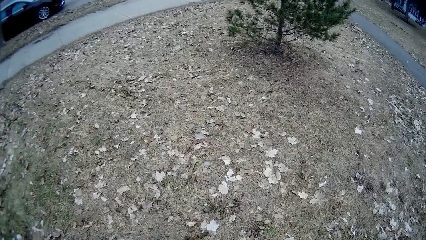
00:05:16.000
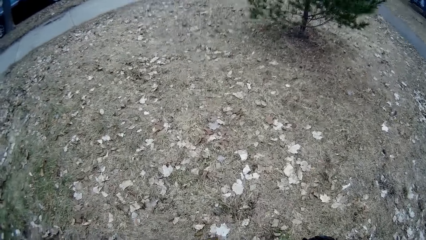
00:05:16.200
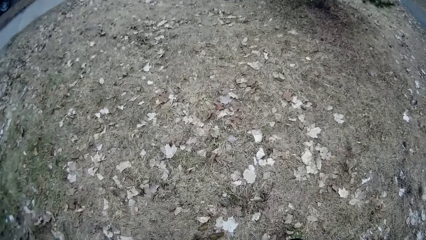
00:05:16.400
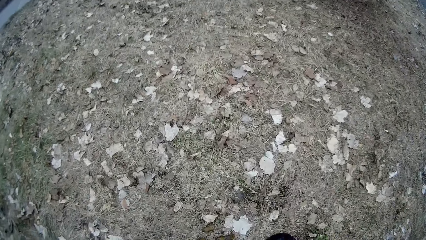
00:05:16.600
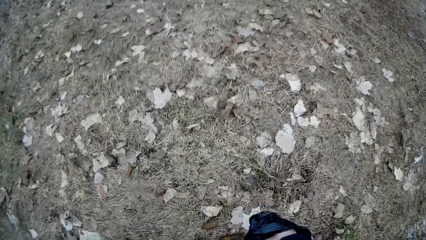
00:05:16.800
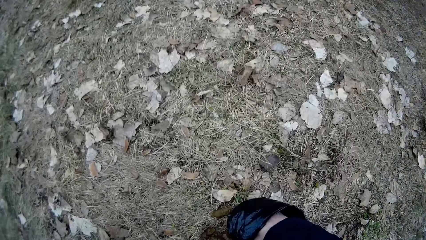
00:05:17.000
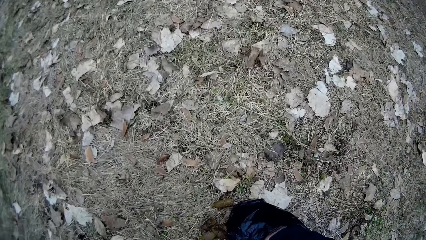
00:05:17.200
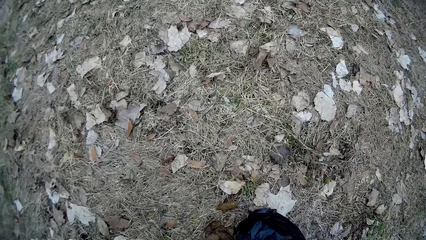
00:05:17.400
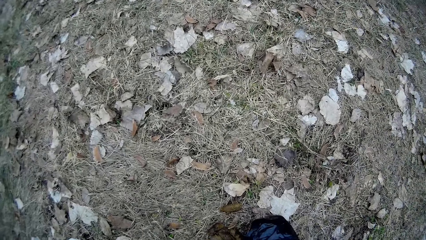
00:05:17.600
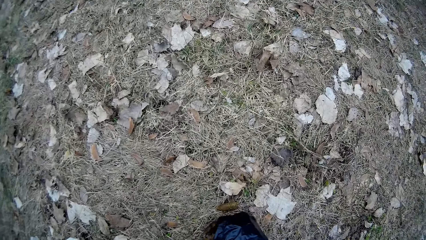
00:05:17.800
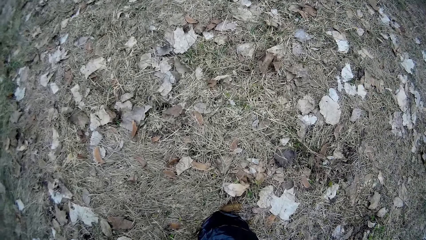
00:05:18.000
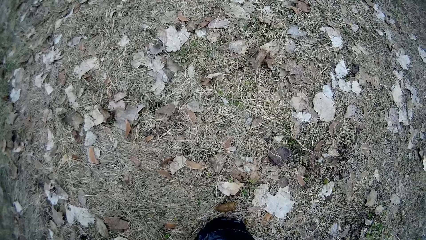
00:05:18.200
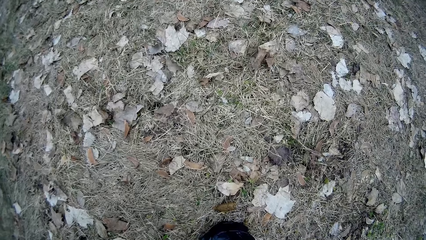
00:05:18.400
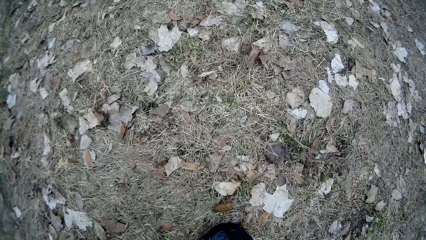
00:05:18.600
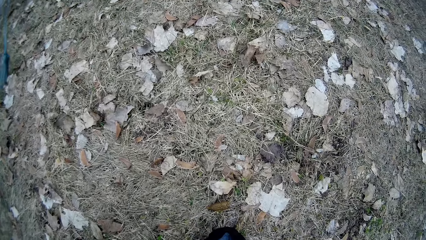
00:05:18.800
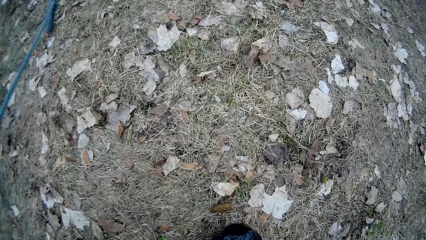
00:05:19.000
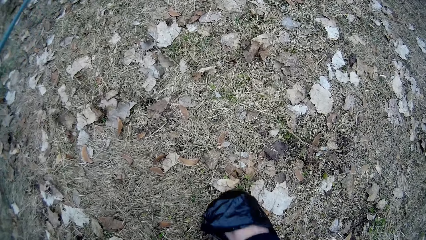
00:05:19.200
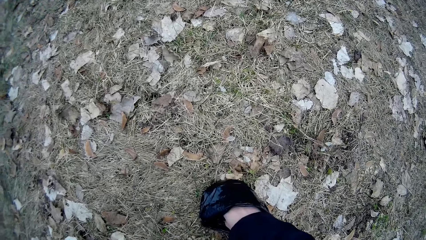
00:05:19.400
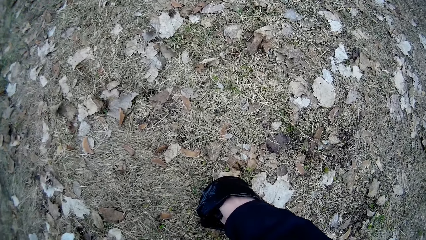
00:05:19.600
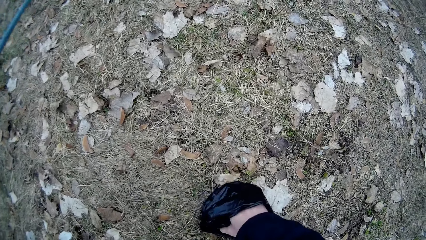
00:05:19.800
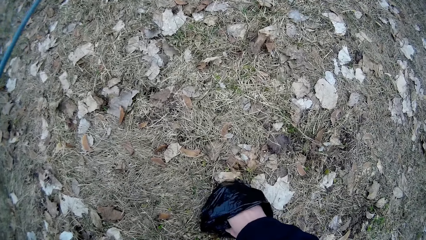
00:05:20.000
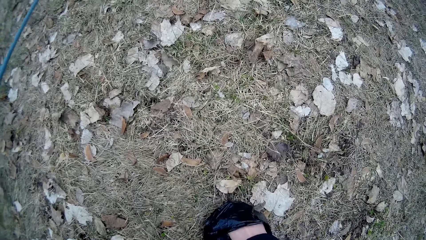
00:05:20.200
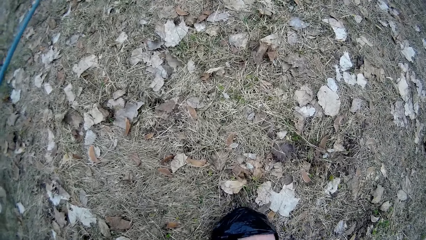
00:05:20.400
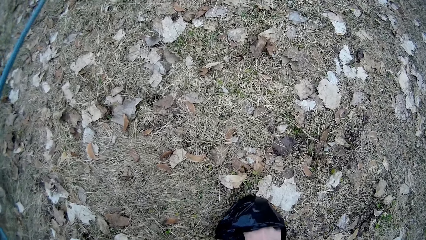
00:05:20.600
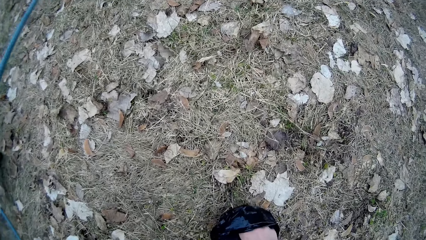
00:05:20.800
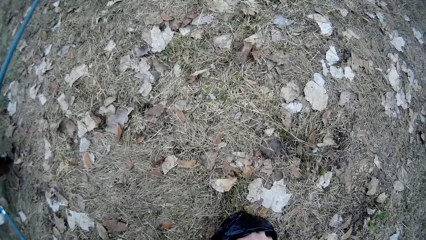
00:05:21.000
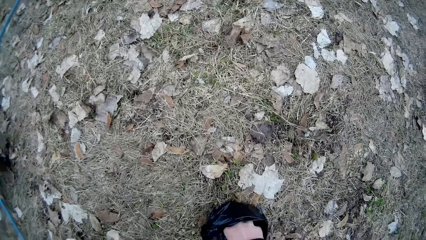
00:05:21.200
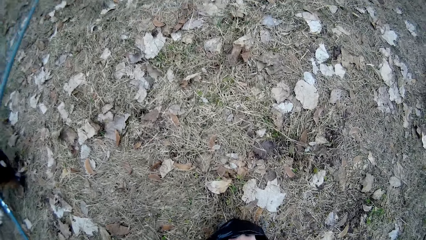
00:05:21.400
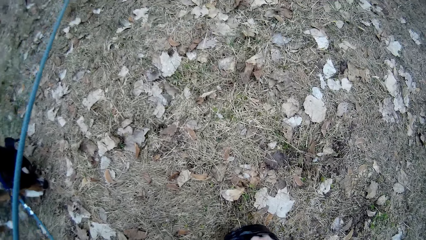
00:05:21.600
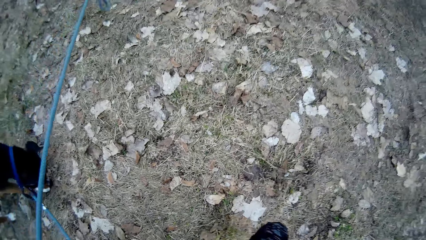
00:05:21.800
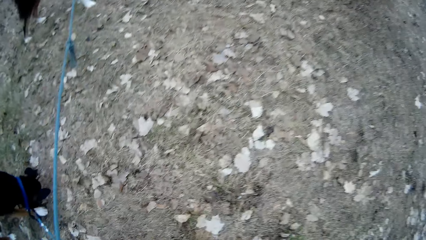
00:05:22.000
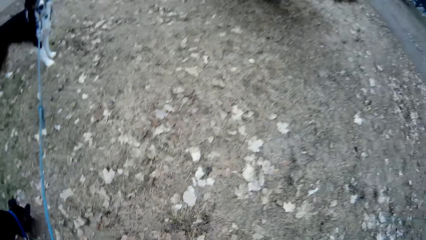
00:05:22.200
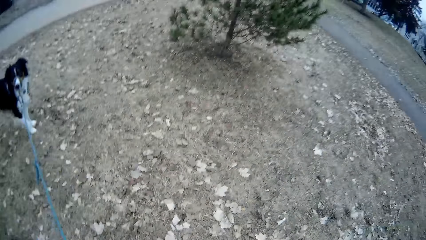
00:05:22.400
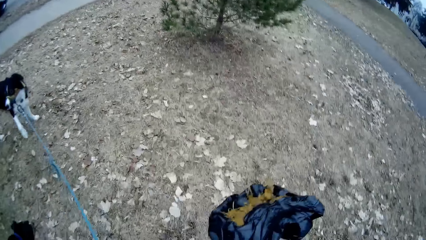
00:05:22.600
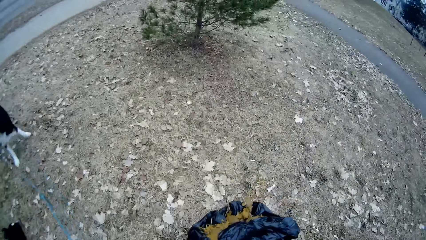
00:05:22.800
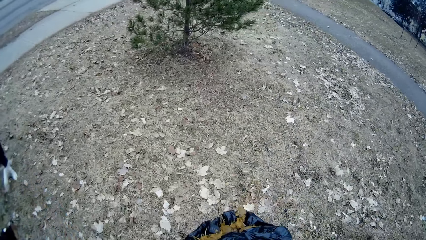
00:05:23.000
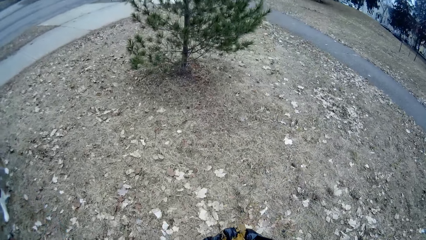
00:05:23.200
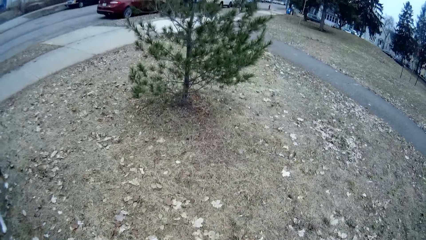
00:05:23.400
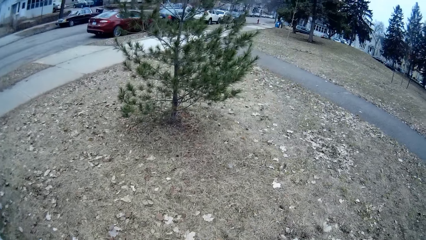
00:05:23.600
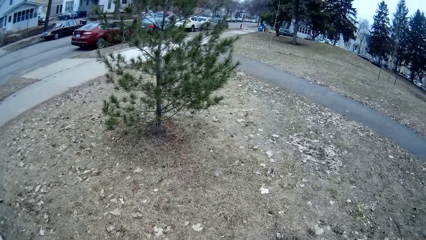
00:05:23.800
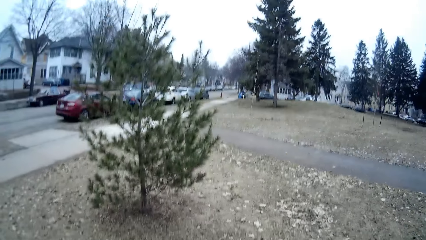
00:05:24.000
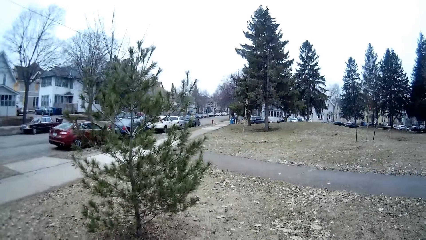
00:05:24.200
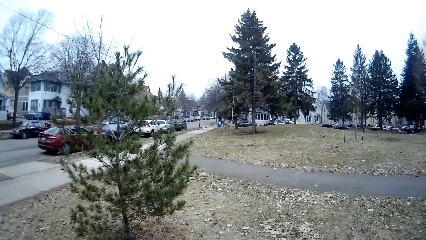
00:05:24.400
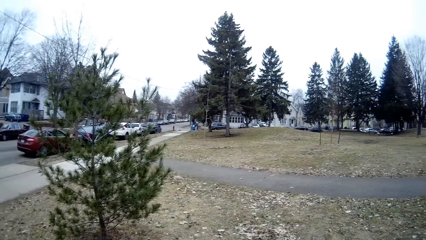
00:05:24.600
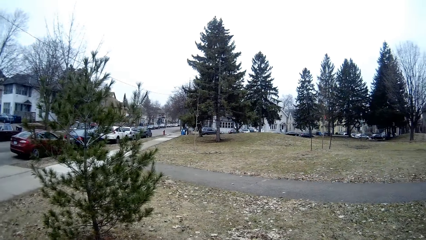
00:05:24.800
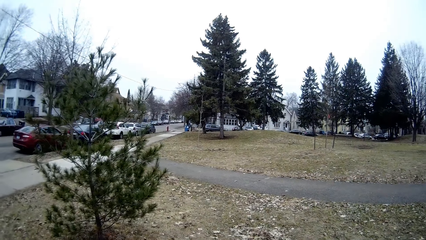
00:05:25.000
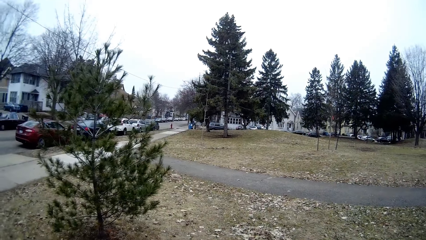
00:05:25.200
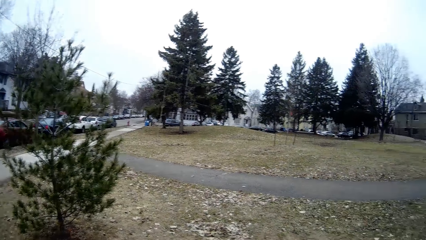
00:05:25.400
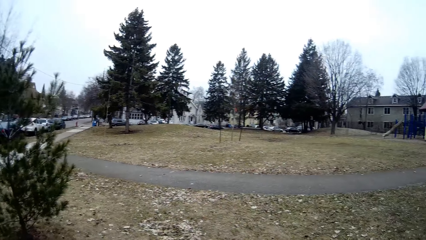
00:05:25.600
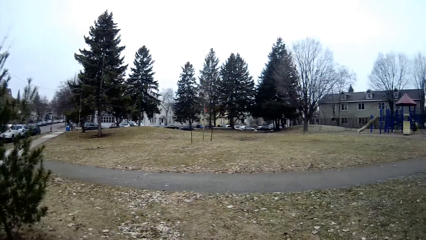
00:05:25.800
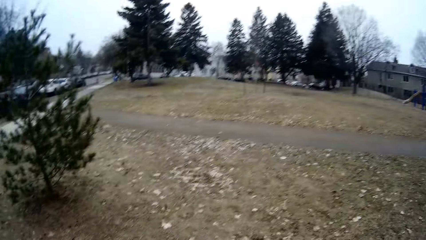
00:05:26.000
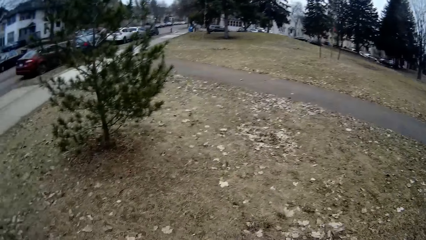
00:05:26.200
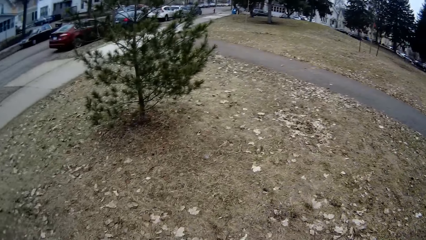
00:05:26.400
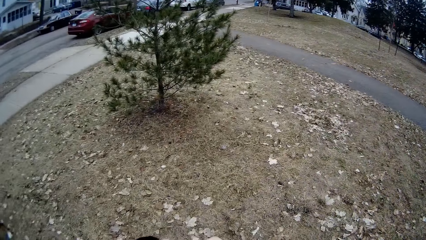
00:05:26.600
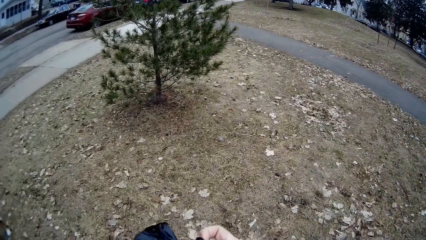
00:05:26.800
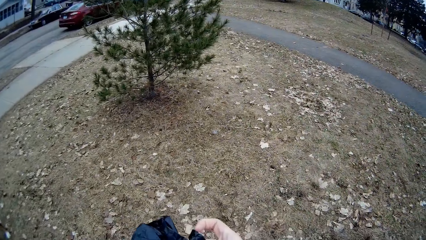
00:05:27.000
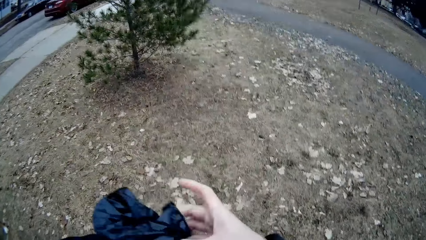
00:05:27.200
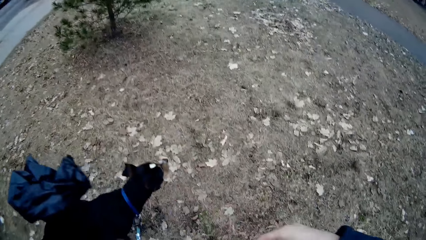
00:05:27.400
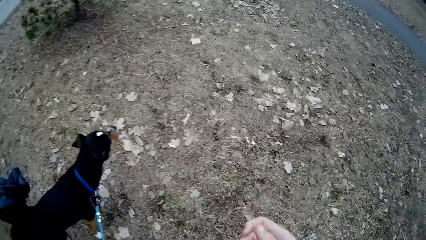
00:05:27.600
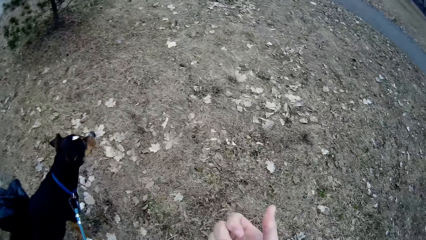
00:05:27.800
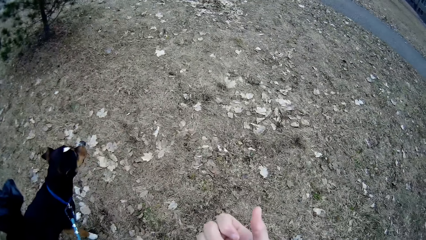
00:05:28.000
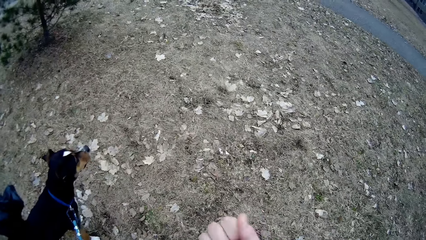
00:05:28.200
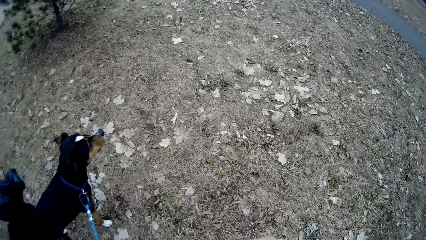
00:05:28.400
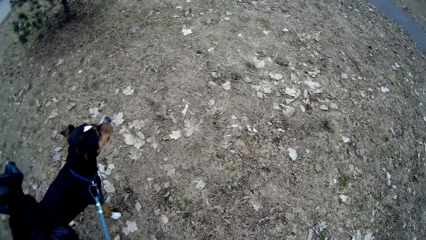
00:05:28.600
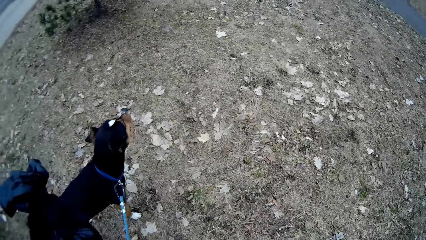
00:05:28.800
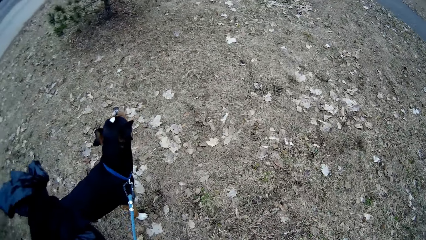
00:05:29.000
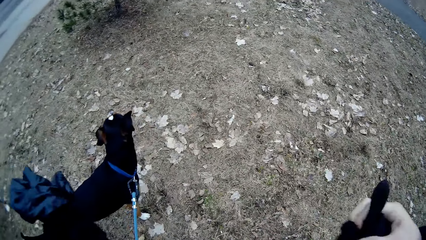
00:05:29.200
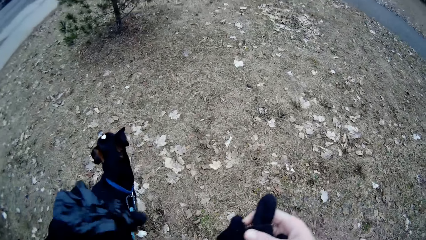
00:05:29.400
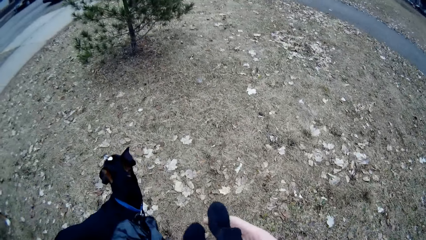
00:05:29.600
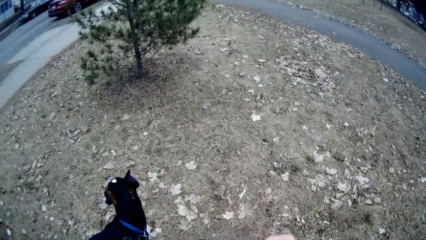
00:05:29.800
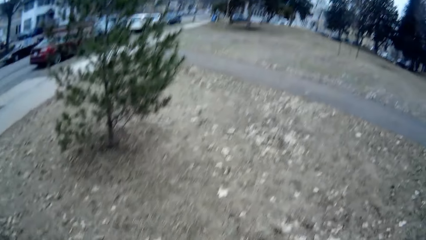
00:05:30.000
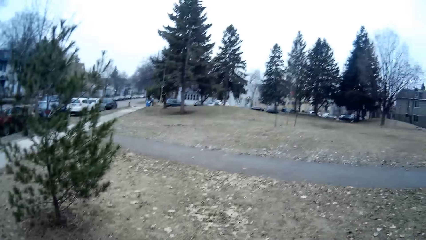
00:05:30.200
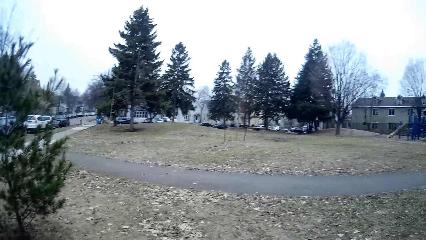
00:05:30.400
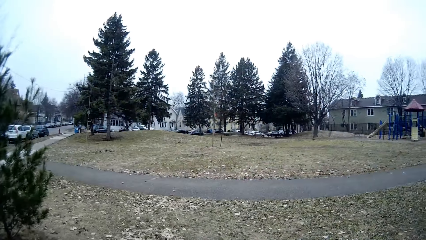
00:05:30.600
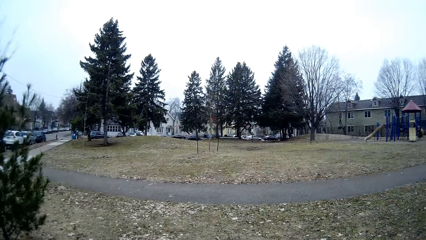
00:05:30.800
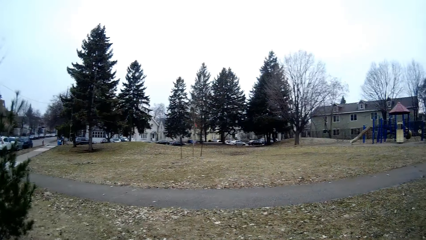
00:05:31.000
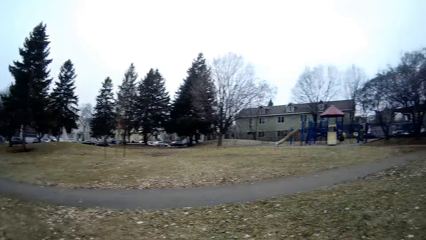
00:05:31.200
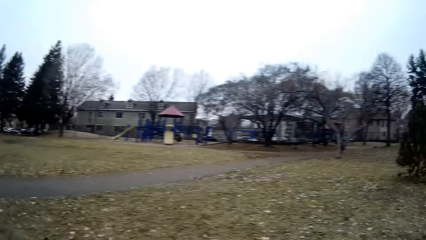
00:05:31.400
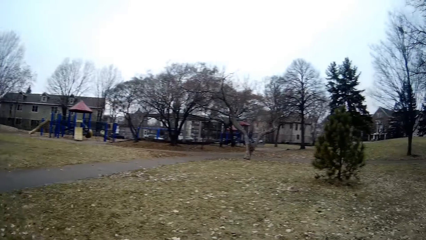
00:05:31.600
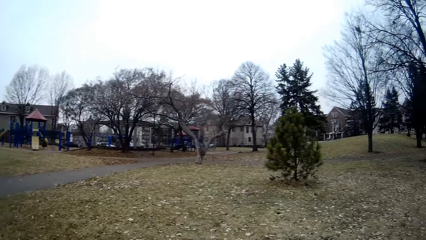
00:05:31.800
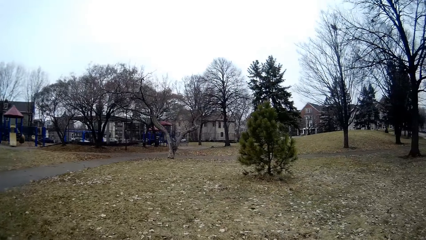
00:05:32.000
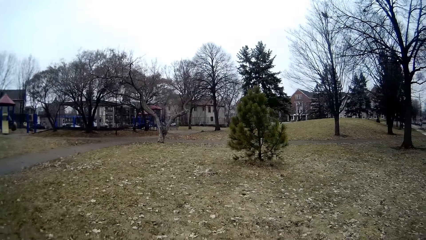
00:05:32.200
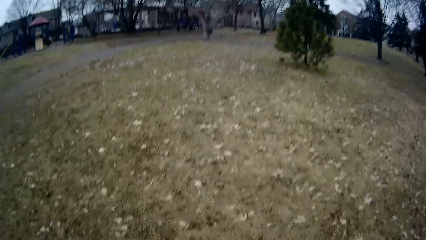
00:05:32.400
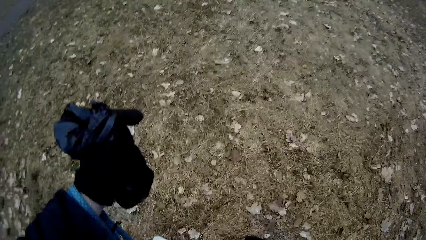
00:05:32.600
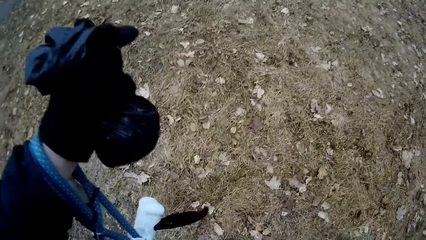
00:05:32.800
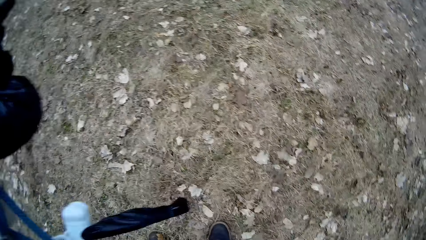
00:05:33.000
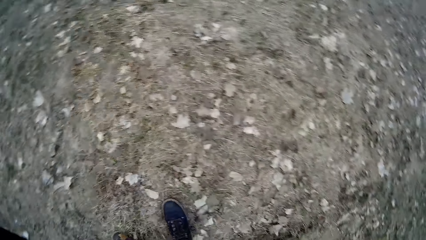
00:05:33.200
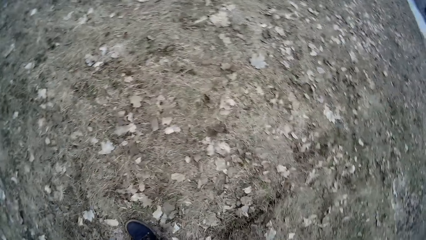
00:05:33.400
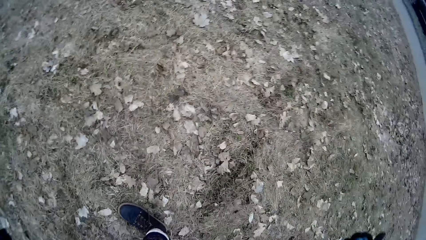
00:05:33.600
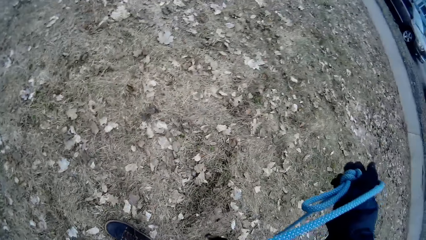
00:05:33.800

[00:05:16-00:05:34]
The camera wearer packs the dog's poop from the floor with the waste bag. She passes the waste bag to her left hand. She picks her glove from her armpit. She puts on the glove. She looks around the compound.
